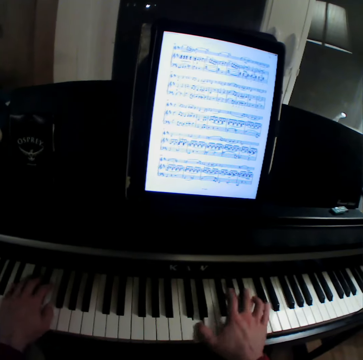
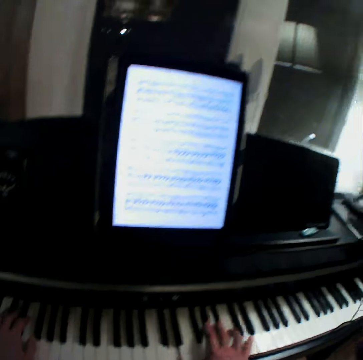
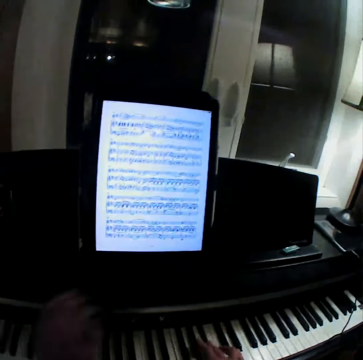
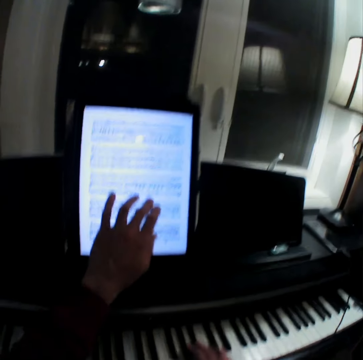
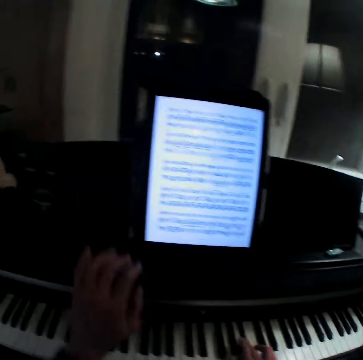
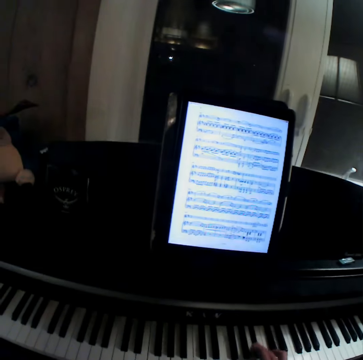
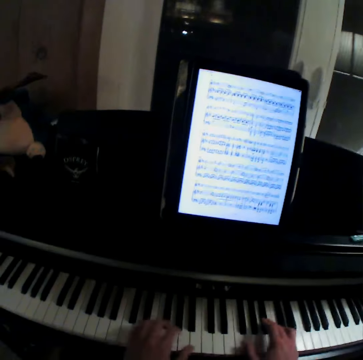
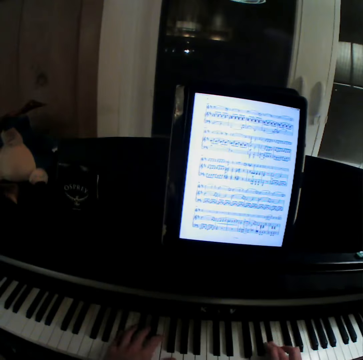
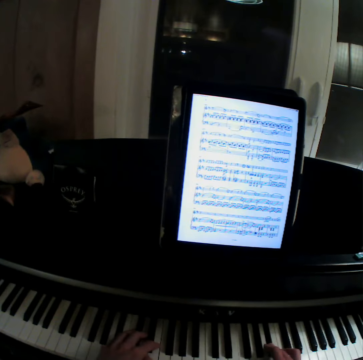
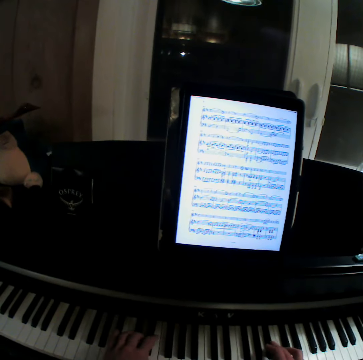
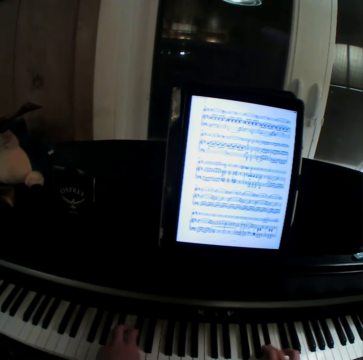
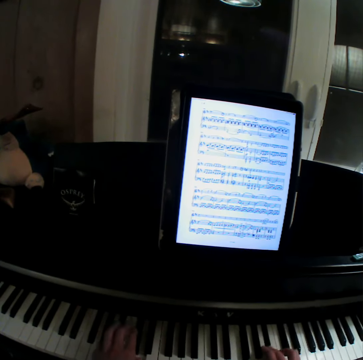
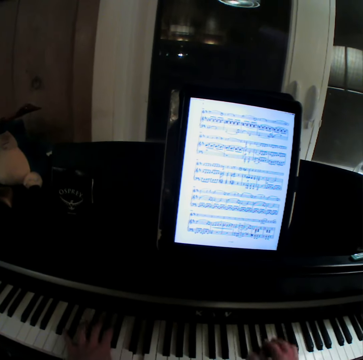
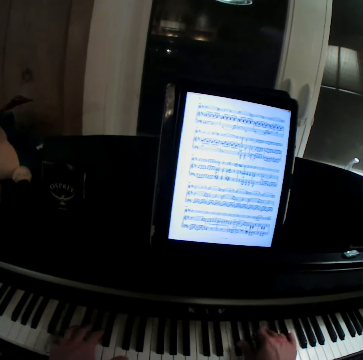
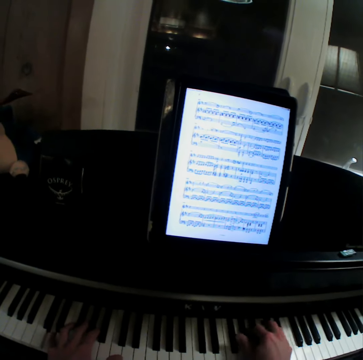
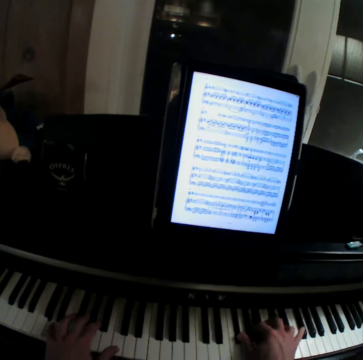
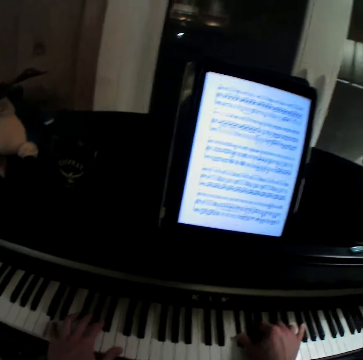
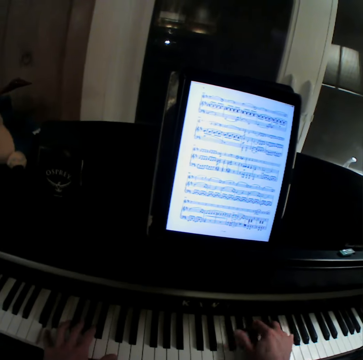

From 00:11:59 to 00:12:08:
The camera wearer touches the tablet. They browse the tablet. They play the piano or a guitar.

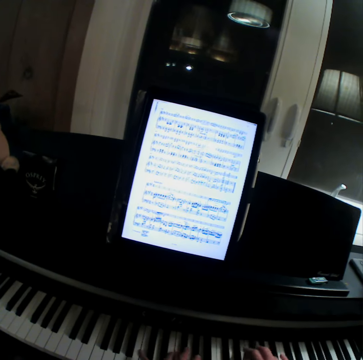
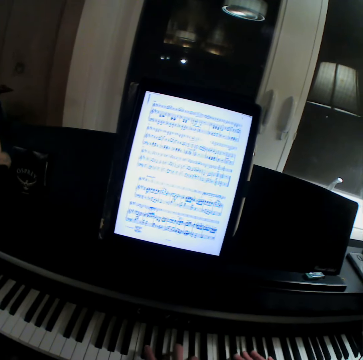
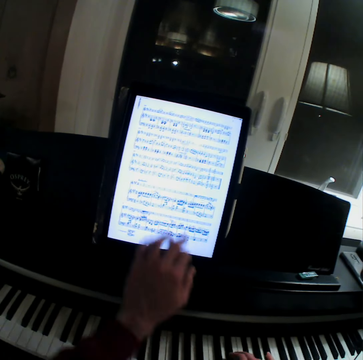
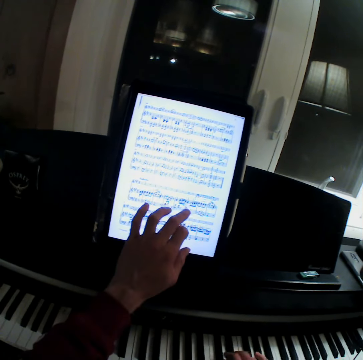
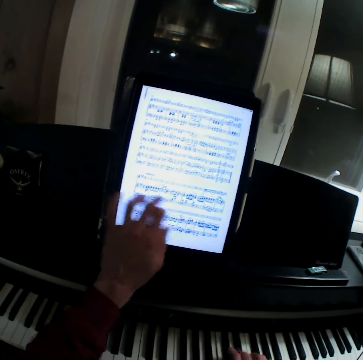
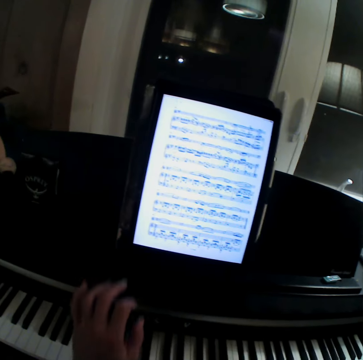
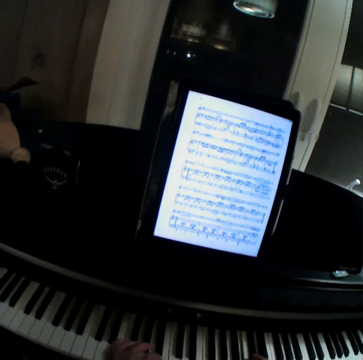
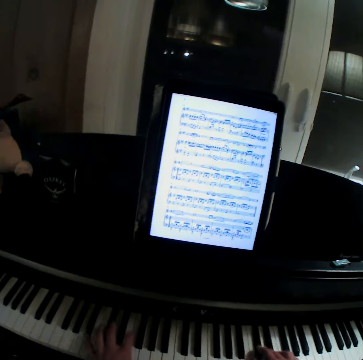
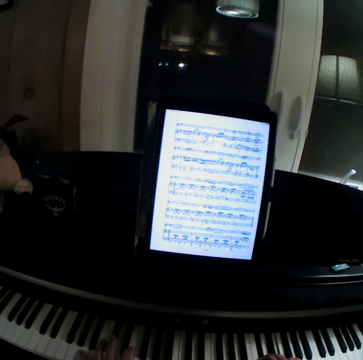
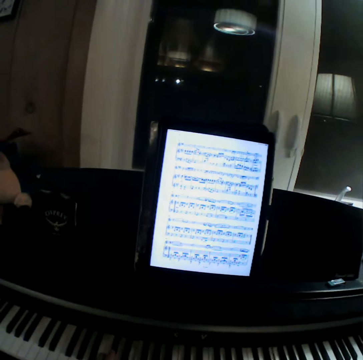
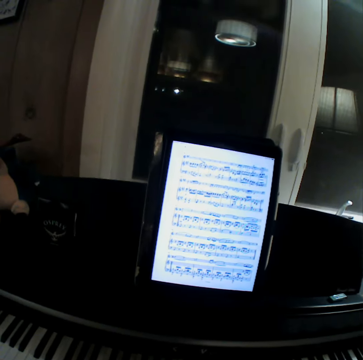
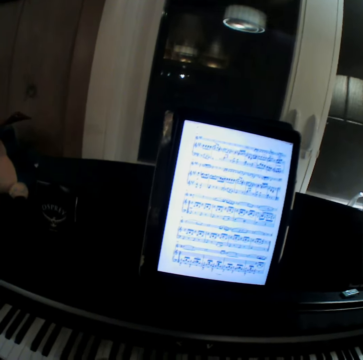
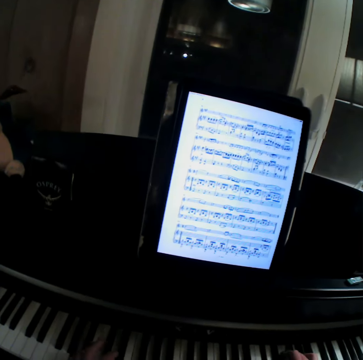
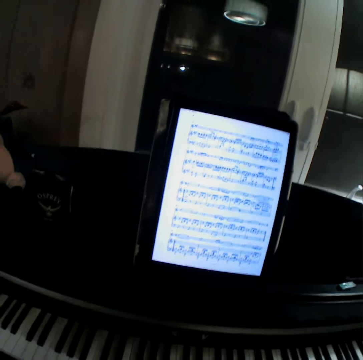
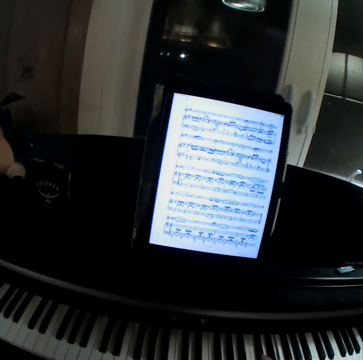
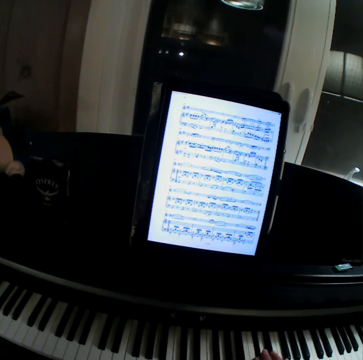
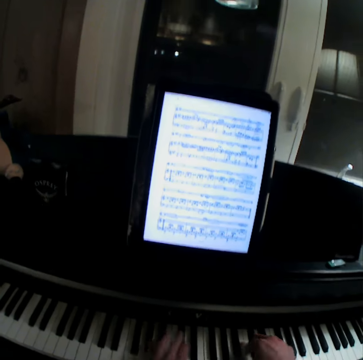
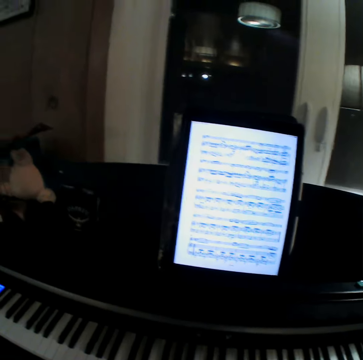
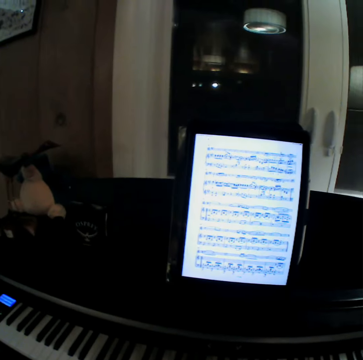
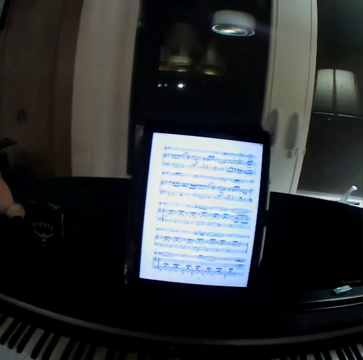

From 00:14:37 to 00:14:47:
The camera wearer browses his tablet. They play a piano or a guitar.

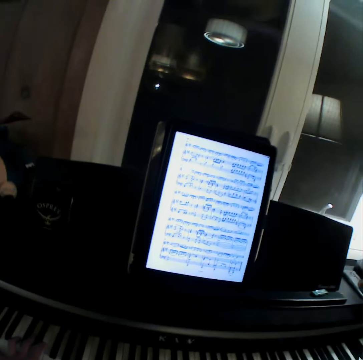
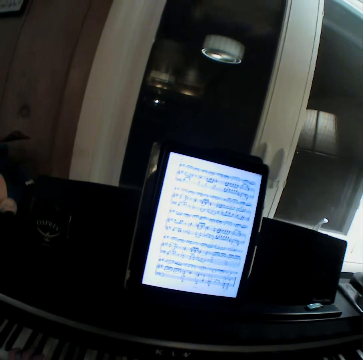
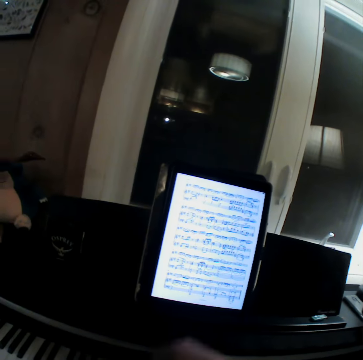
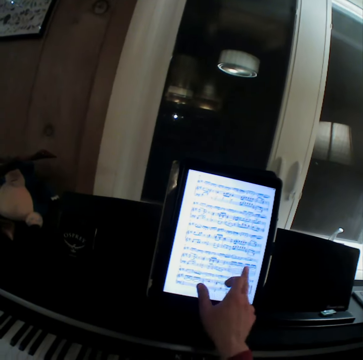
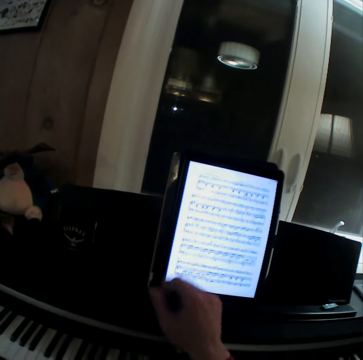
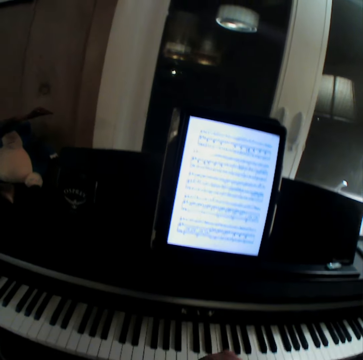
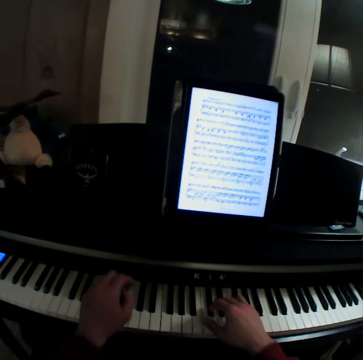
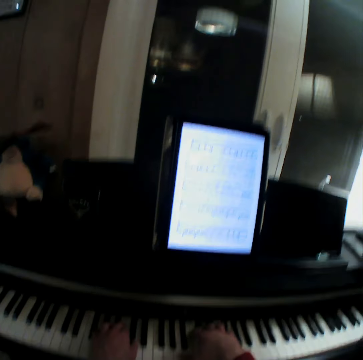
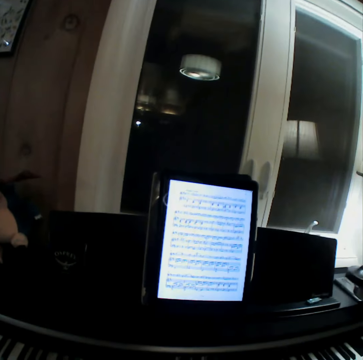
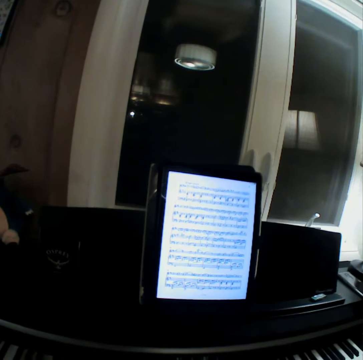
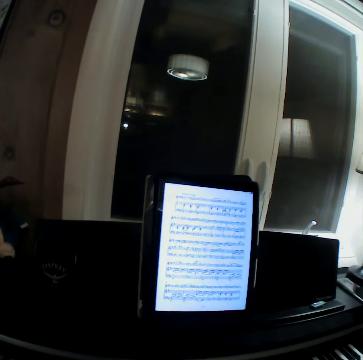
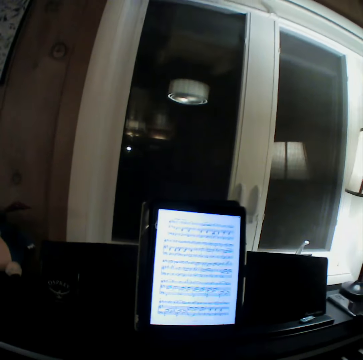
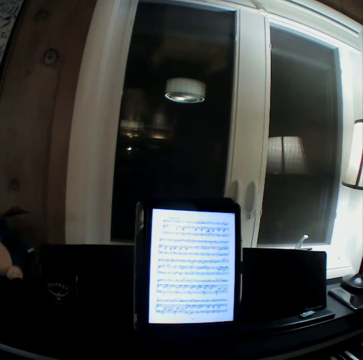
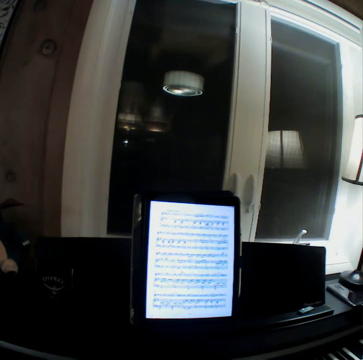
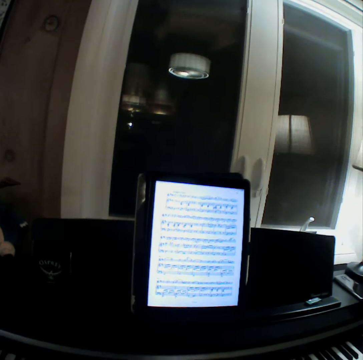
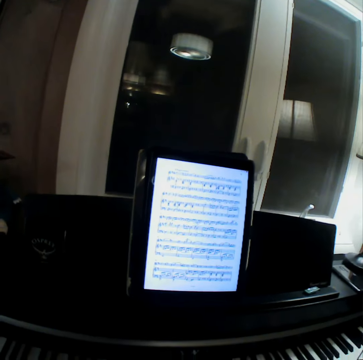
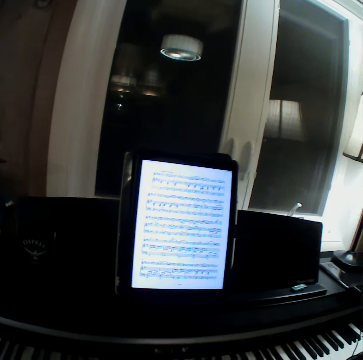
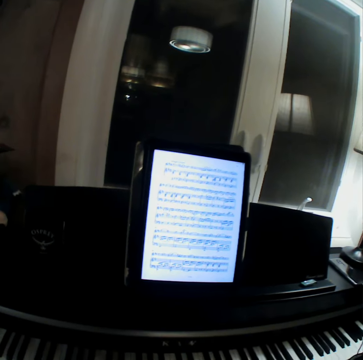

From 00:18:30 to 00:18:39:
The camera wearer browses his tablet. They play a guitar.

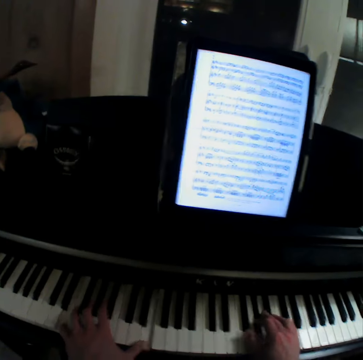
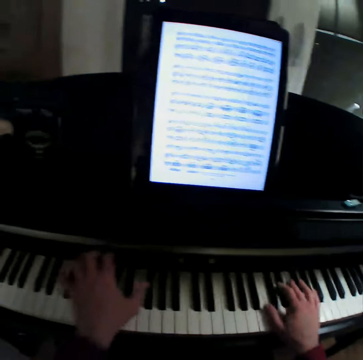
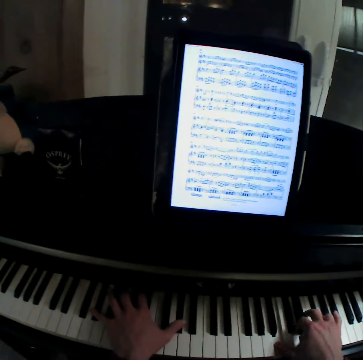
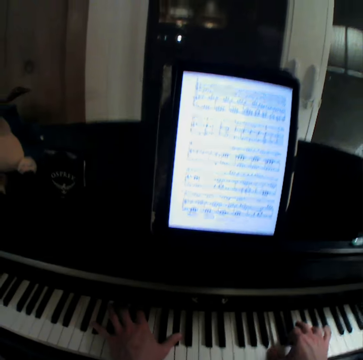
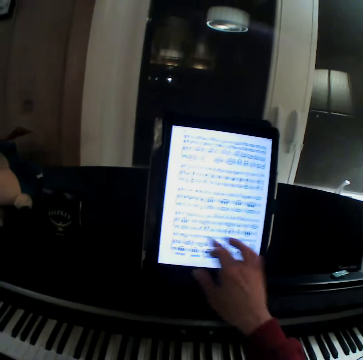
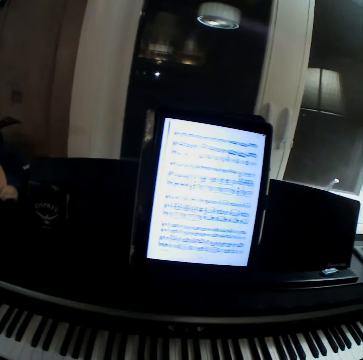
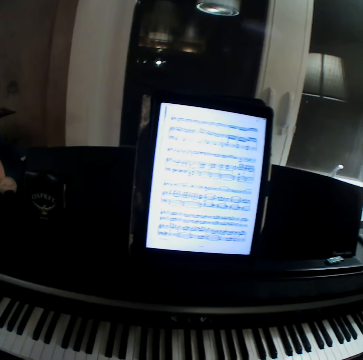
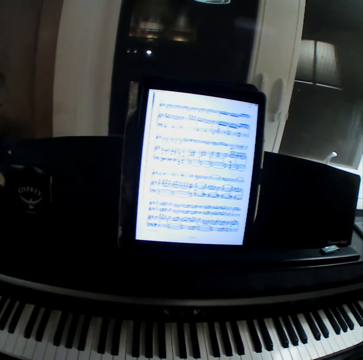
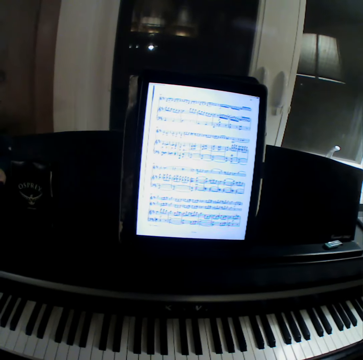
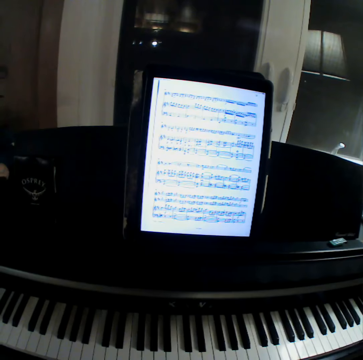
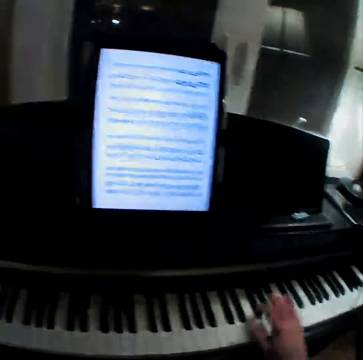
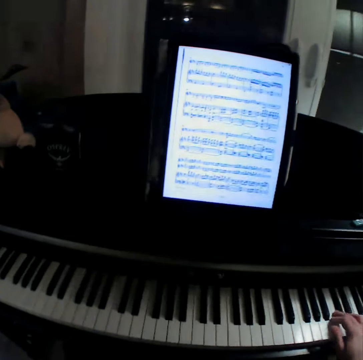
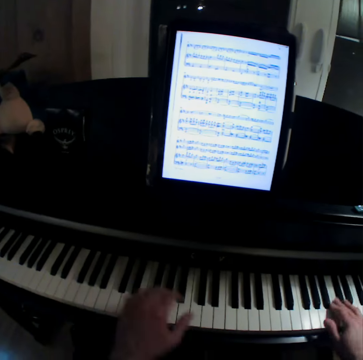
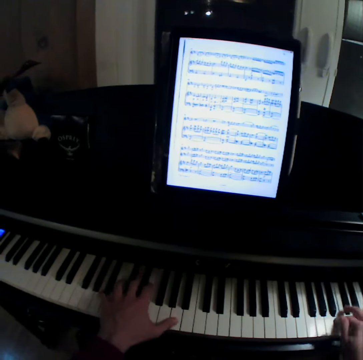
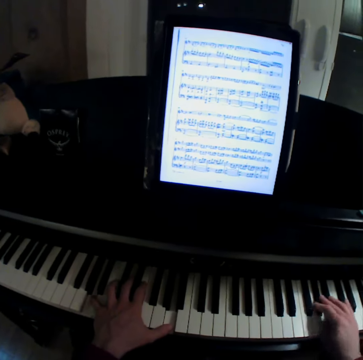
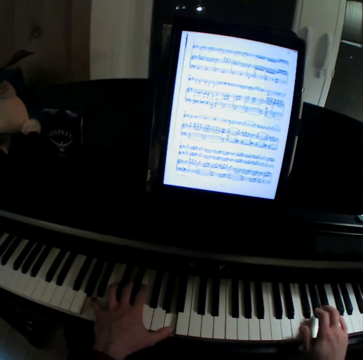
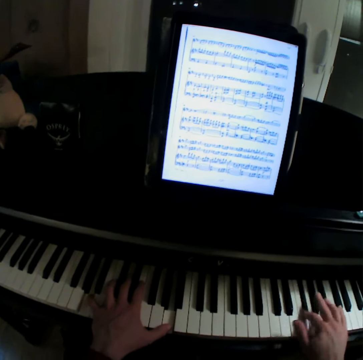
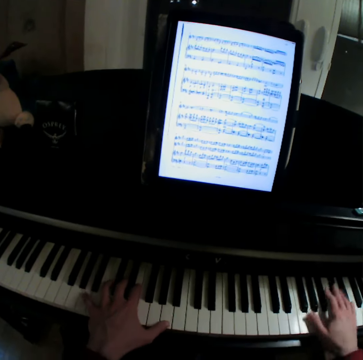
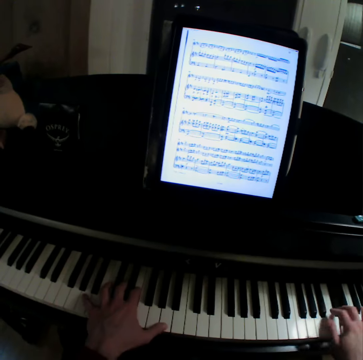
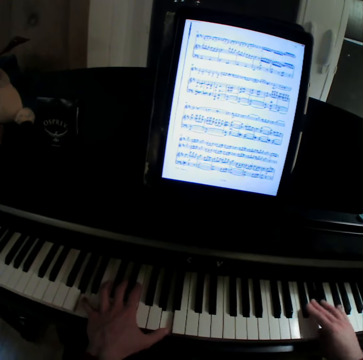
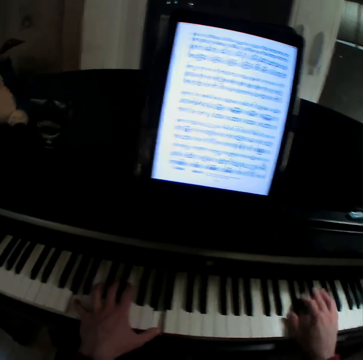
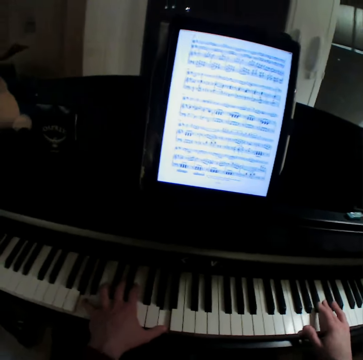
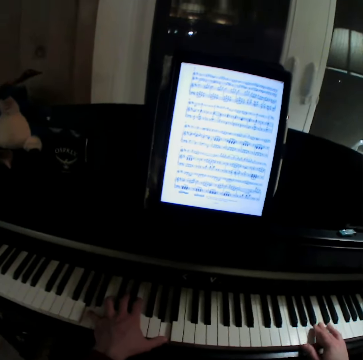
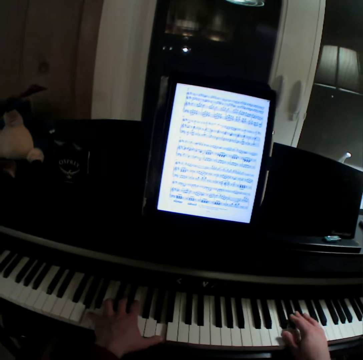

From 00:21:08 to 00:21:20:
The camera wearer browses his tablet. They touched the tablet. They play a guitar. They play the piano.
